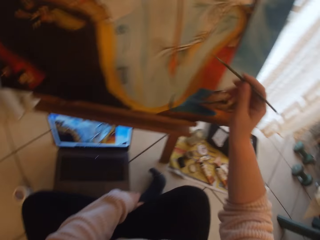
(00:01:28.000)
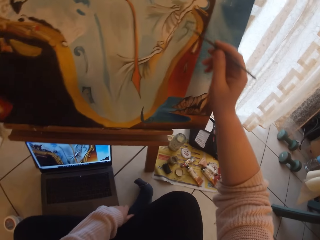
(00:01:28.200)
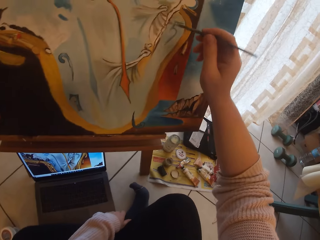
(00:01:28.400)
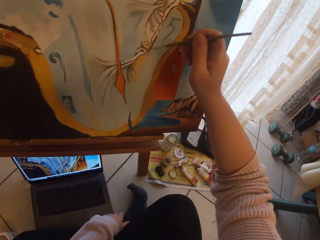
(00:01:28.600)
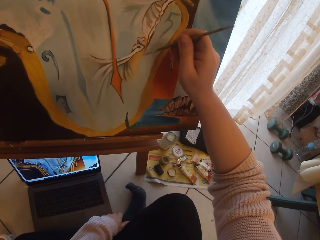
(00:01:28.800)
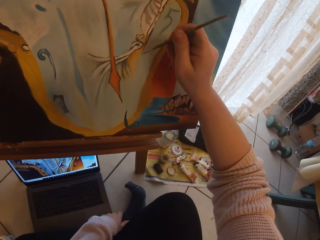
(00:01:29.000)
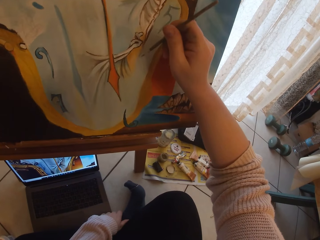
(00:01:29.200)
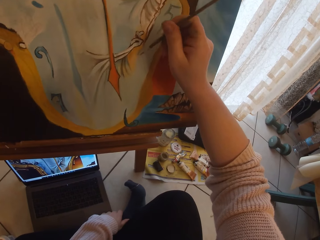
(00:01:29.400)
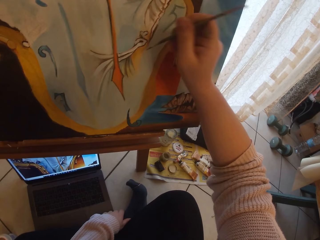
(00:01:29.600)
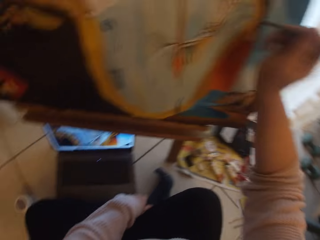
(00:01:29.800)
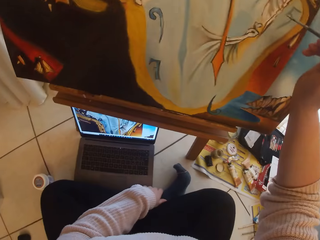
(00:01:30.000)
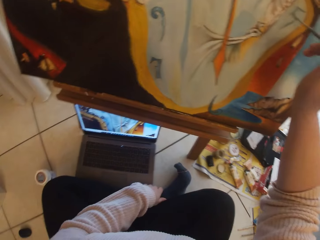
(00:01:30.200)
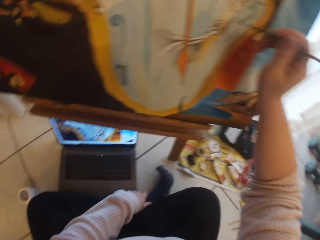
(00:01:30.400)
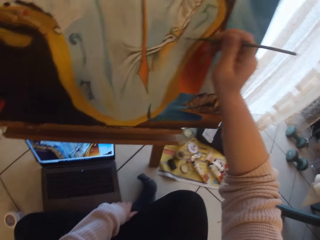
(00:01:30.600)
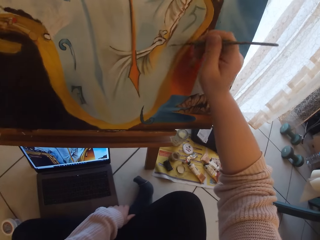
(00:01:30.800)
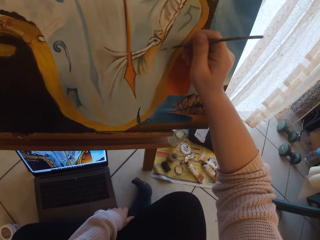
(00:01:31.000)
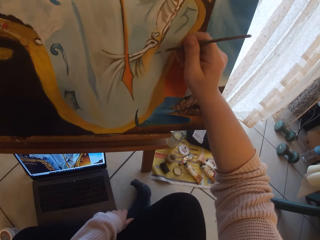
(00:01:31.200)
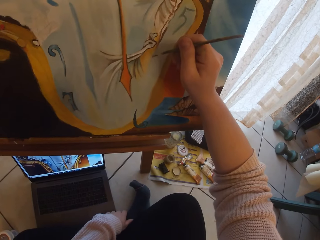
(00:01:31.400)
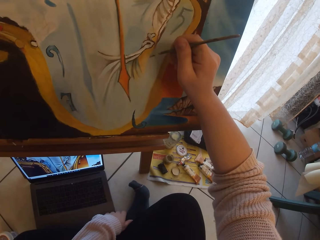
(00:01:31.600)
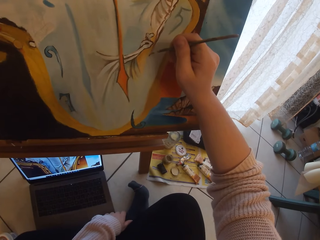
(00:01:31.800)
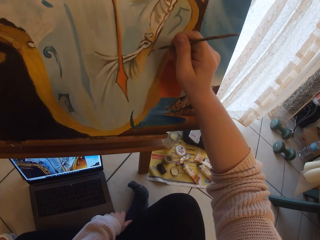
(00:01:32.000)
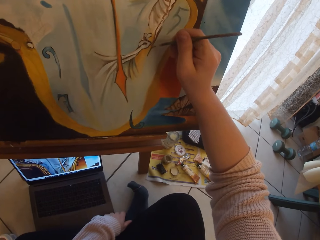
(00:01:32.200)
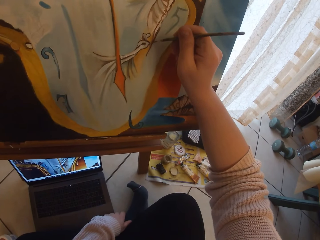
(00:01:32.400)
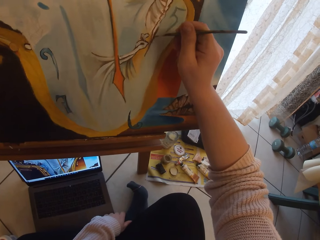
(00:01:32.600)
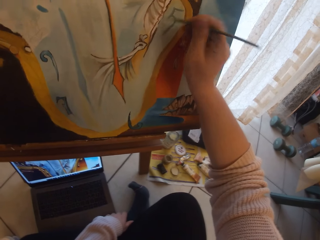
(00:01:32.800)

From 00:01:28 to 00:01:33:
The camera wearer paints the paint canvas with the rigger brush.

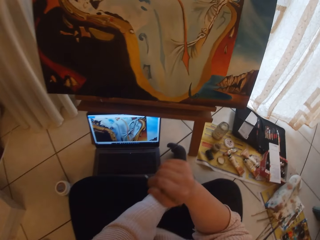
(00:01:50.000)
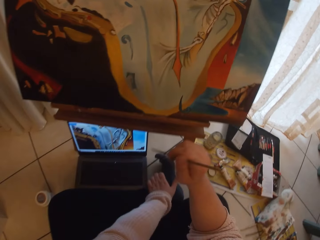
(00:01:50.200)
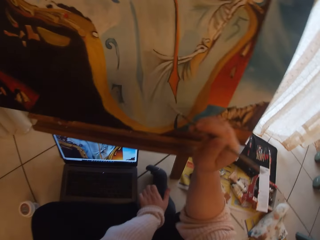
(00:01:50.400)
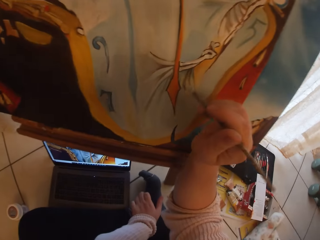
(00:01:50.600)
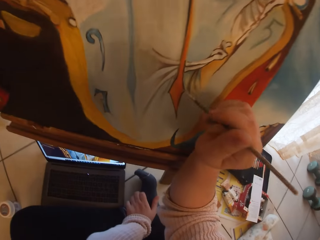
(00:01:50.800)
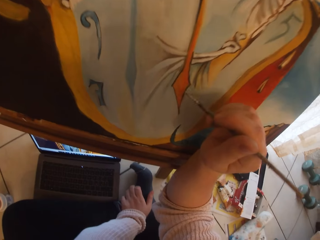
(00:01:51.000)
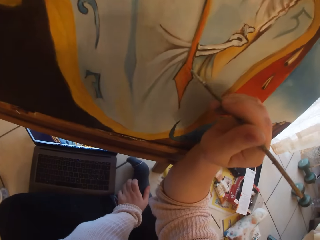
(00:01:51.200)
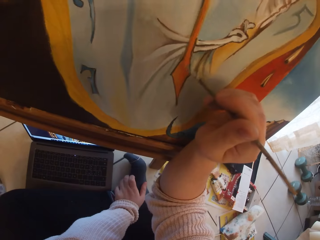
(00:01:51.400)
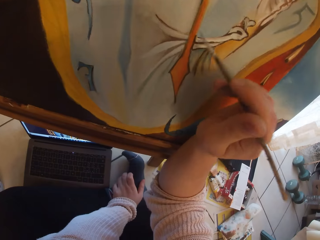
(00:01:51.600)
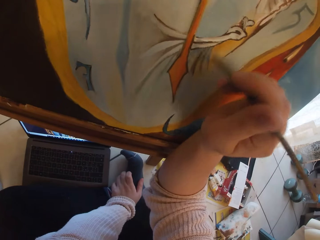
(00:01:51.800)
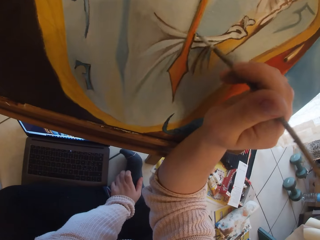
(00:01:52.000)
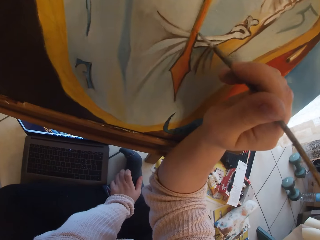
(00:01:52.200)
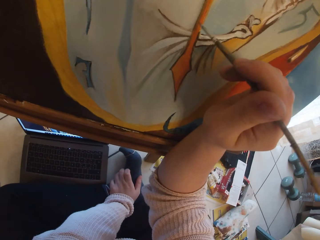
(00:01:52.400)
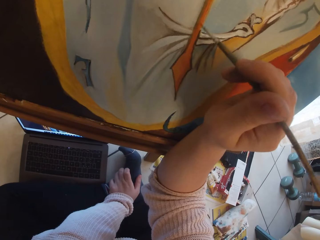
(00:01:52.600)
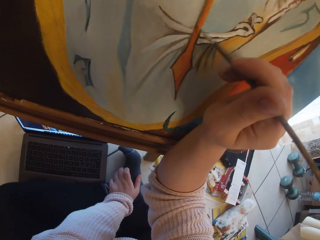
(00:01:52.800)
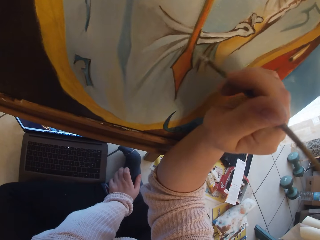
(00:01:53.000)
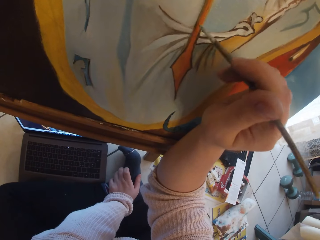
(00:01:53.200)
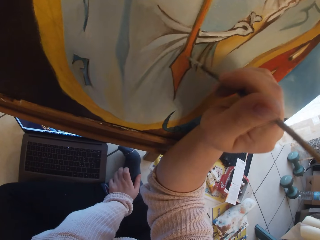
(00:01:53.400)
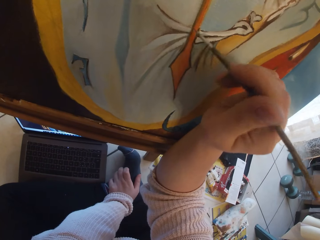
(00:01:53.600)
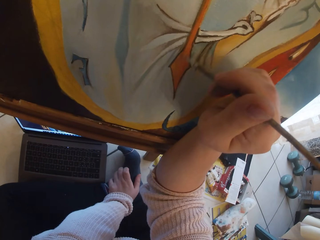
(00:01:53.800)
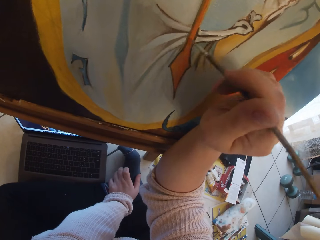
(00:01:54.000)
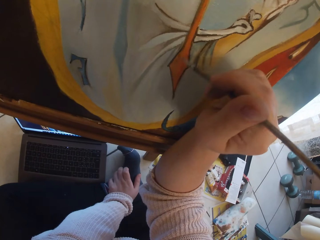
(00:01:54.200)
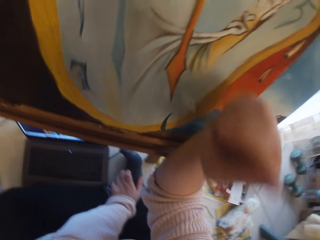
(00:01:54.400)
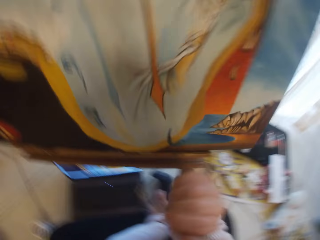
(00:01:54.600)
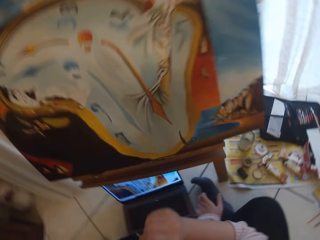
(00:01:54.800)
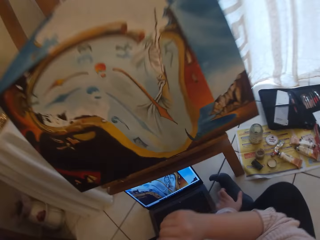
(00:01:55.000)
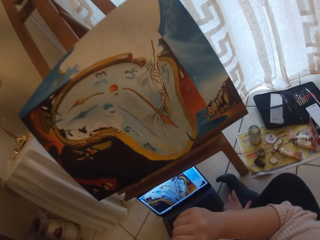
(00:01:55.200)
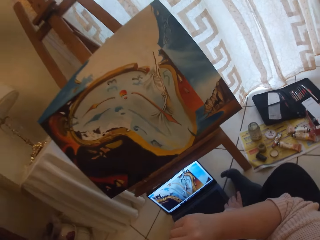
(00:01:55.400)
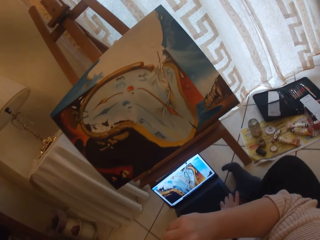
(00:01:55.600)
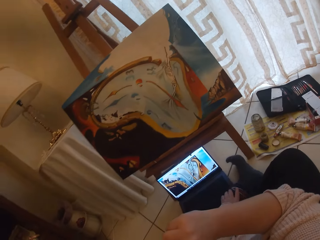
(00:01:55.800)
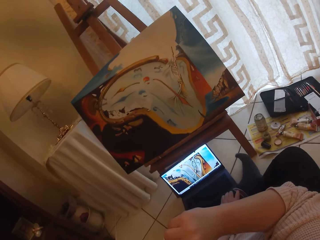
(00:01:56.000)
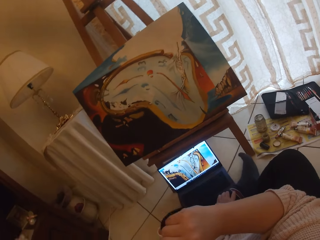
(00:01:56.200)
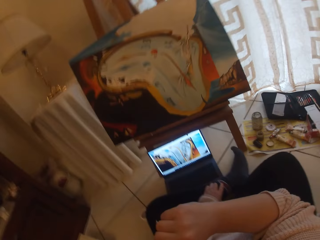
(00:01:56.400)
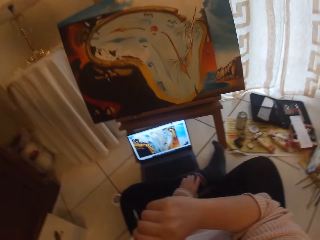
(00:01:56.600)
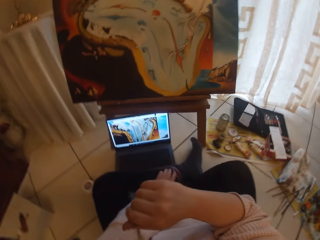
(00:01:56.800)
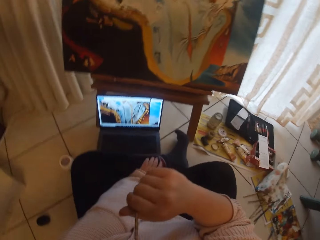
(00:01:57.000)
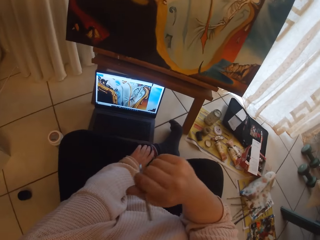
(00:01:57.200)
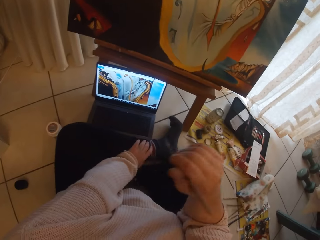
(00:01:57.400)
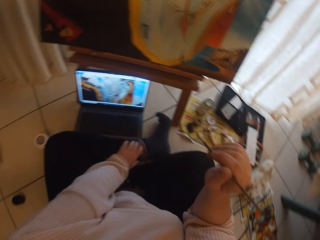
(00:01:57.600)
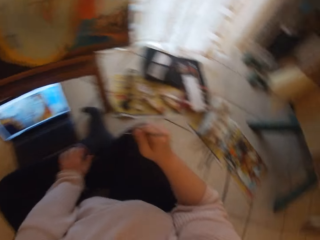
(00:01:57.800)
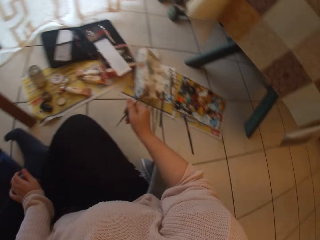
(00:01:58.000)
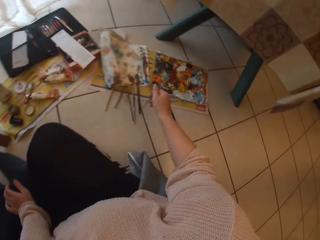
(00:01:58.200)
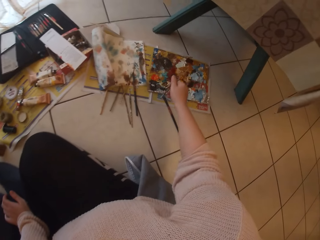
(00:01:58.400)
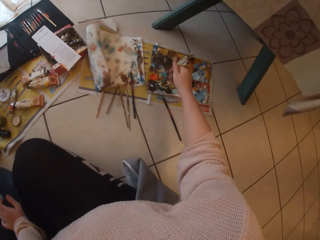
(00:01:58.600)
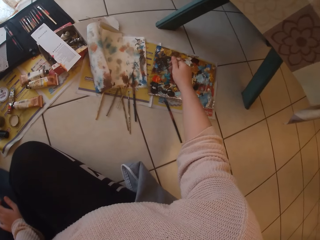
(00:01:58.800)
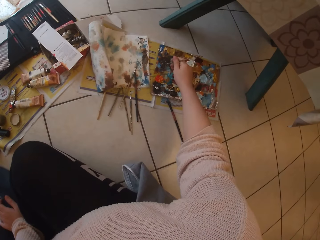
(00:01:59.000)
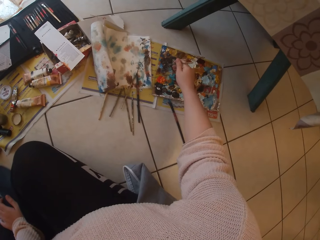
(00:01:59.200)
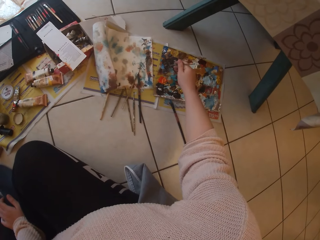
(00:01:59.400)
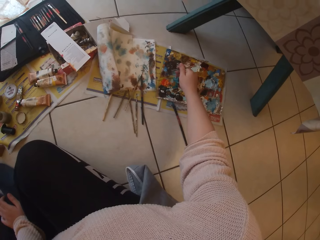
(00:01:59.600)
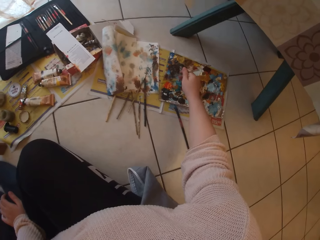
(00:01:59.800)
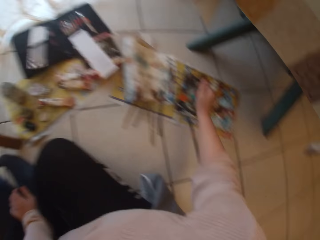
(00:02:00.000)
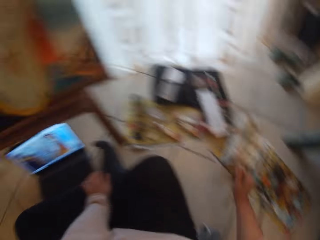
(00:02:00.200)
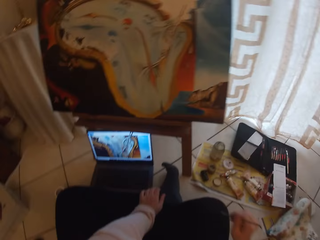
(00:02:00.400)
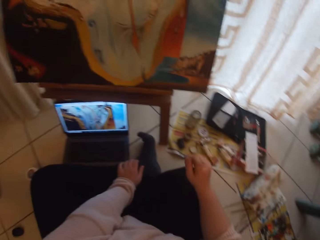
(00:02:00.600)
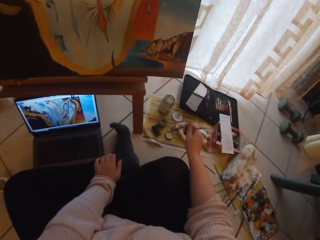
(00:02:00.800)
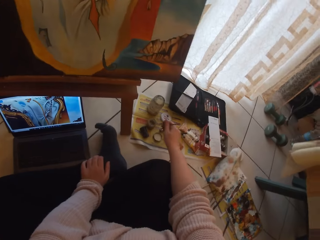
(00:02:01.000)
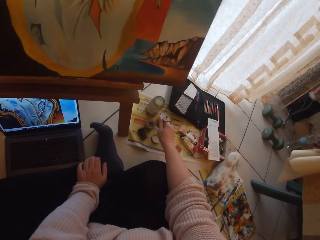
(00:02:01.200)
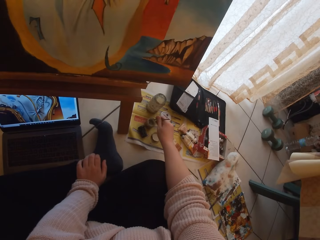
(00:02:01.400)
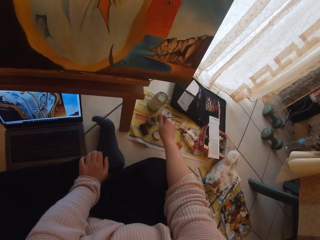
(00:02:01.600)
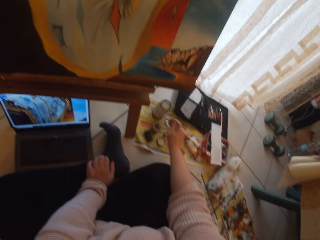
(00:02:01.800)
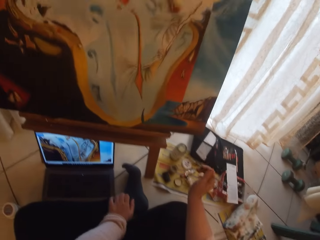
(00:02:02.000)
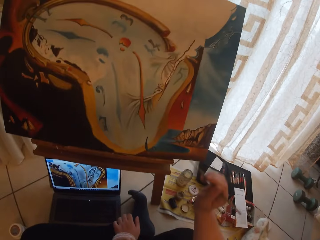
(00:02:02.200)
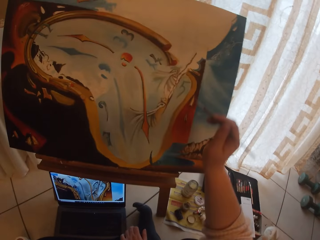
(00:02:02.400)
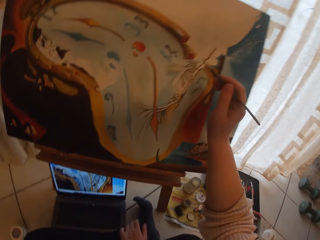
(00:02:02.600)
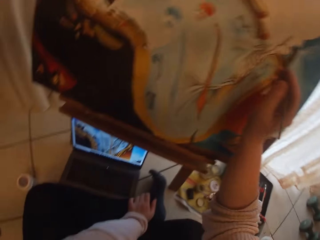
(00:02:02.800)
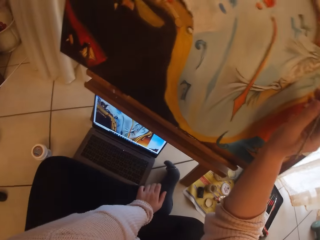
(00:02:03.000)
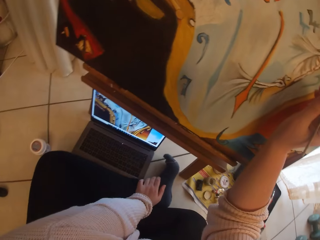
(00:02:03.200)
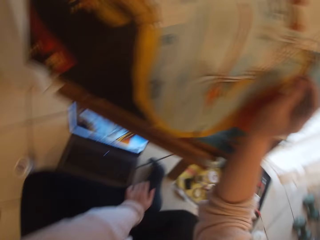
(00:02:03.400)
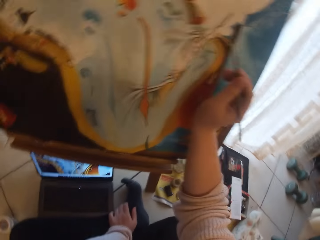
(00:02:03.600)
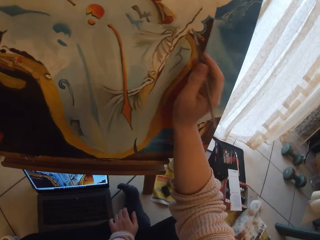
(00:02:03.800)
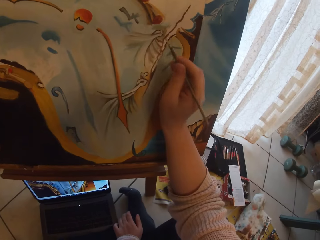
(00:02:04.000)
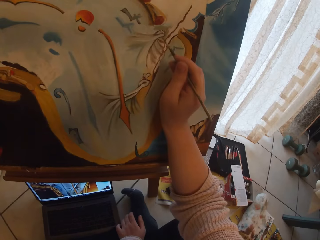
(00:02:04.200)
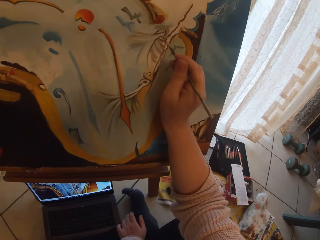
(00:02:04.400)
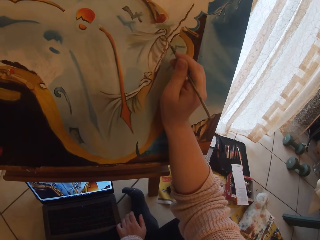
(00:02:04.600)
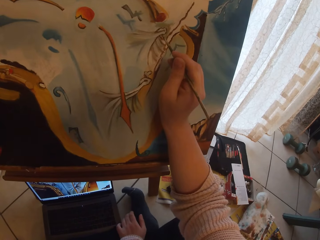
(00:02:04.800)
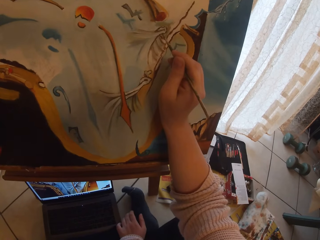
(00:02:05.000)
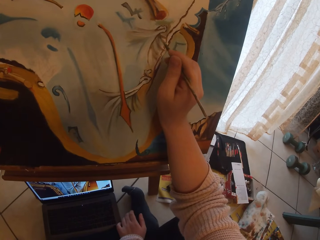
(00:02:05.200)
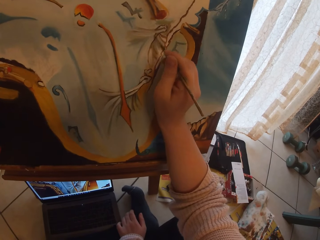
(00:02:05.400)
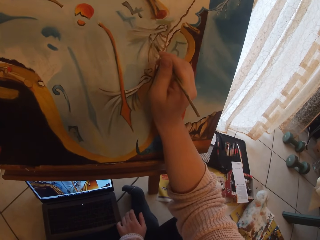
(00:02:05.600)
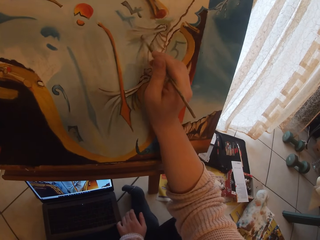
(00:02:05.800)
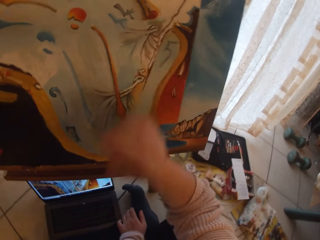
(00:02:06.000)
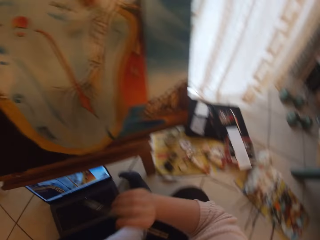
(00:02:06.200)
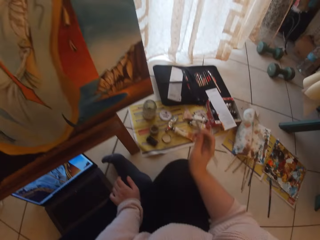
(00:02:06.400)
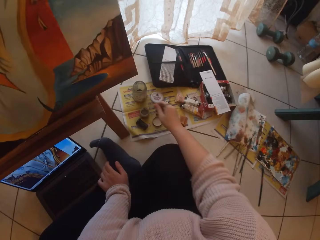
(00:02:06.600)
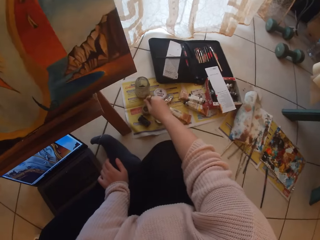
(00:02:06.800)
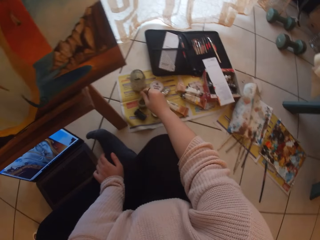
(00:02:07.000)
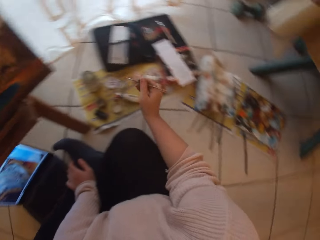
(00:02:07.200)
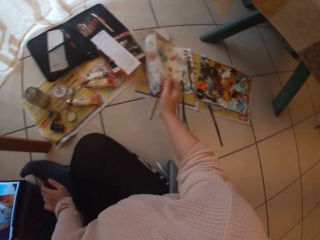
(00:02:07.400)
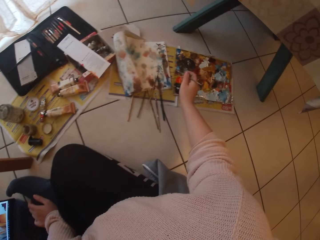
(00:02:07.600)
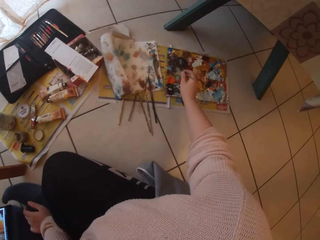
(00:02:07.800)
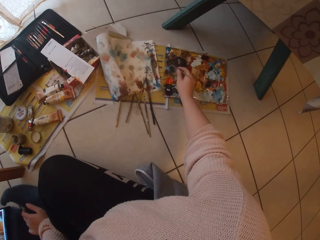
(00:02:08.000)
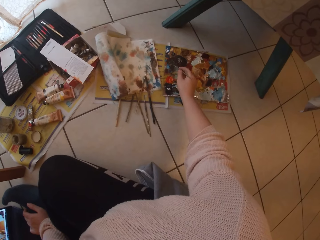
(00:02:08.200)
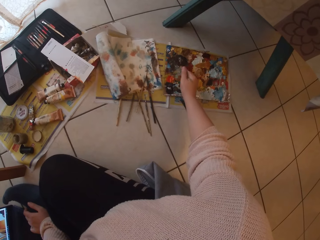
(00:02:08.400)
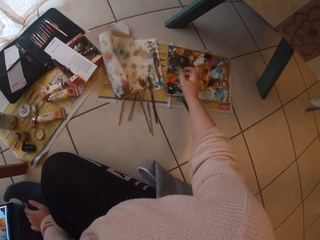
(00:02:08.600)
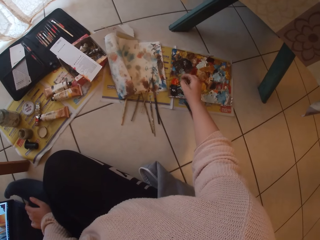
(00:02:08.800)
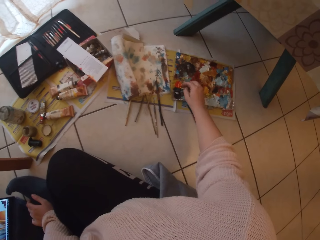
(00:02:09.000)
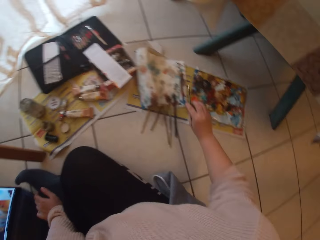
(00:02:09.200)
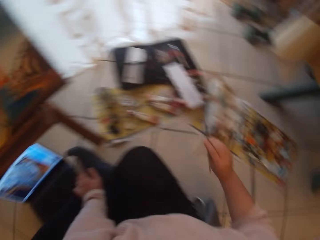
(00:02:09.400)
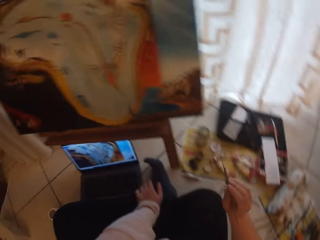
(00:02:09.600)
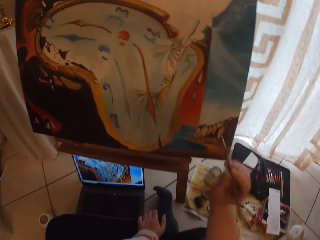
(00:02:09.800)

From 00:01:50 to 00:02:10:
The camera wearer paints the paint canvas with the rigger brush. They stop painting the paint canvas. They lean back in the workshop. They take some paint from the paint palette with the rigger brush. They dip the rigger brush into the water mixable oil paint medium. They paint the paint canvas with the rigger brush. They dip the rigger brush into the water mixable oil paint medium. They take some paint from the paint palette with the rigger brush.
